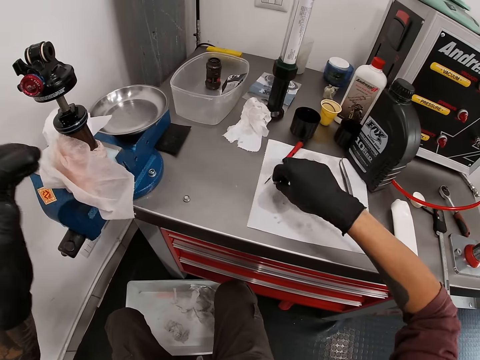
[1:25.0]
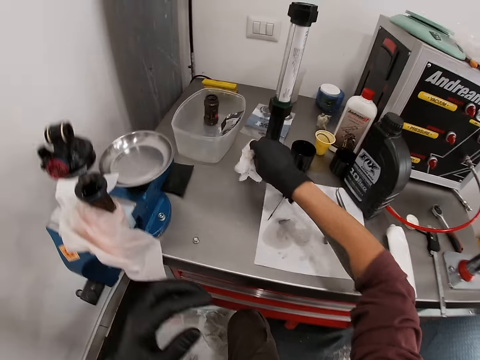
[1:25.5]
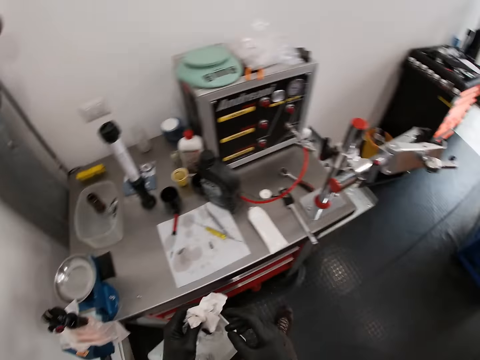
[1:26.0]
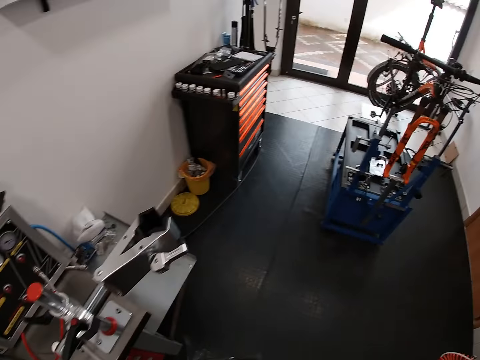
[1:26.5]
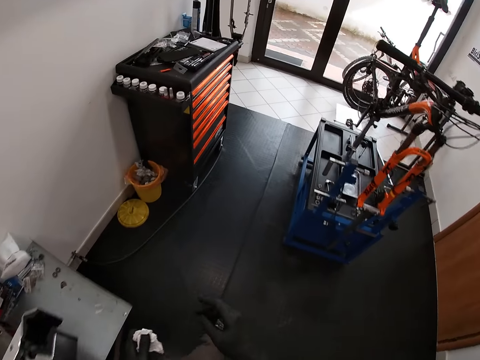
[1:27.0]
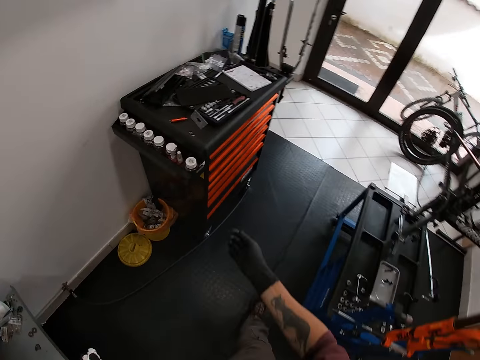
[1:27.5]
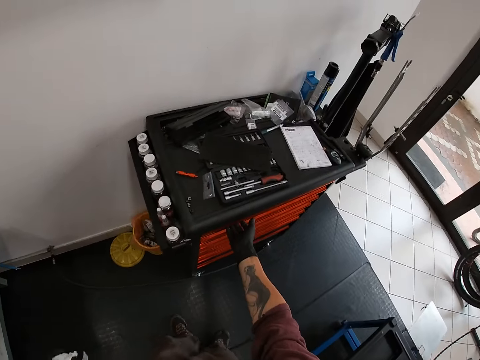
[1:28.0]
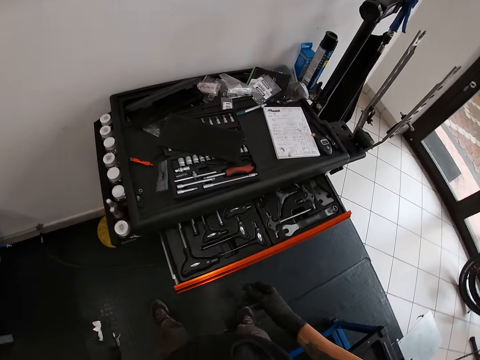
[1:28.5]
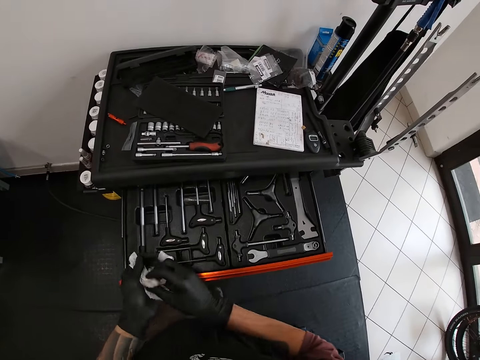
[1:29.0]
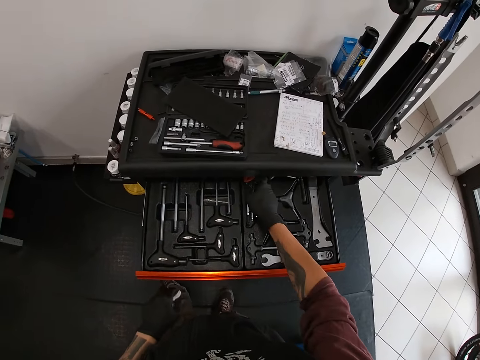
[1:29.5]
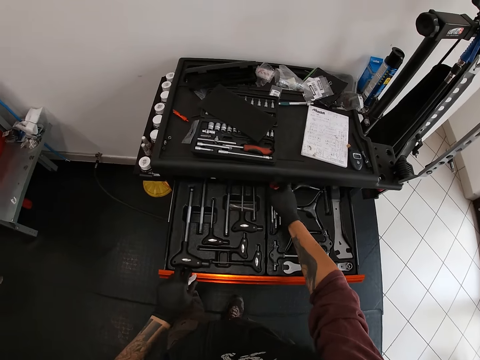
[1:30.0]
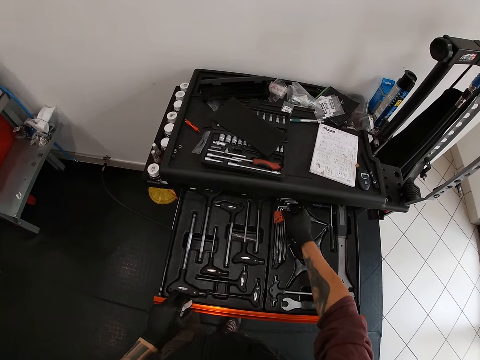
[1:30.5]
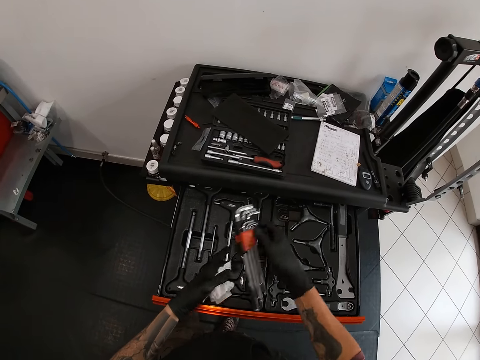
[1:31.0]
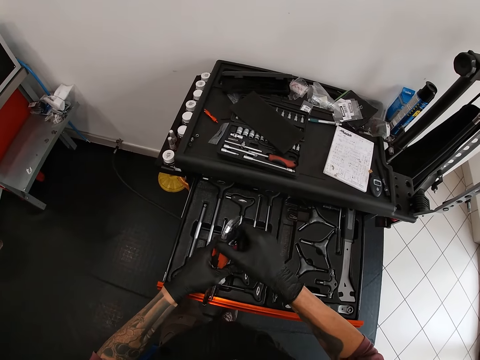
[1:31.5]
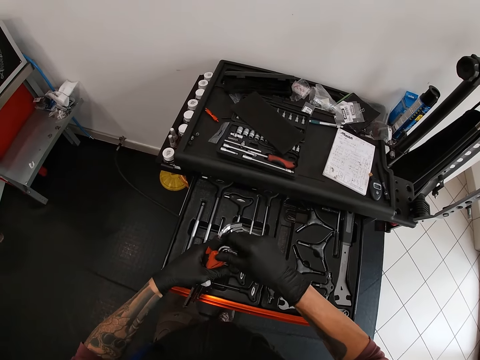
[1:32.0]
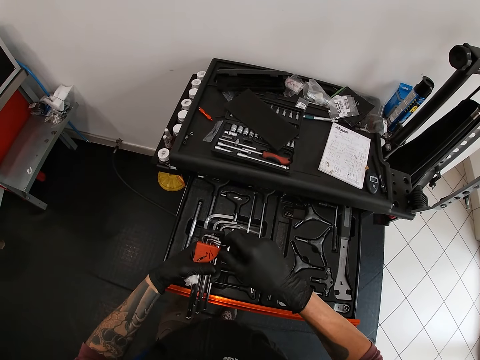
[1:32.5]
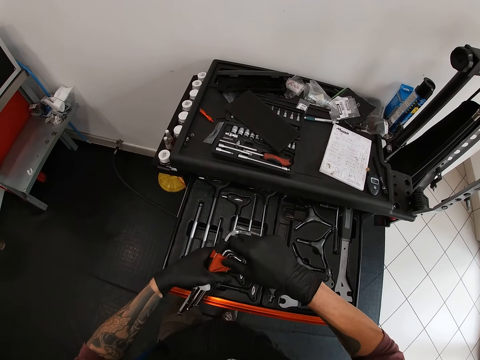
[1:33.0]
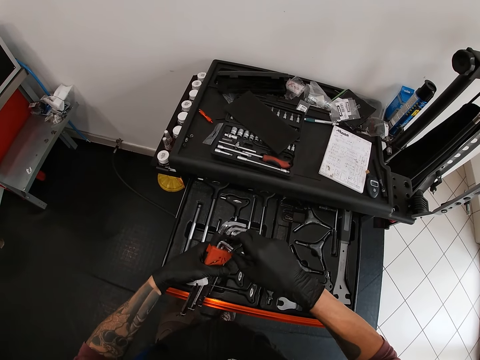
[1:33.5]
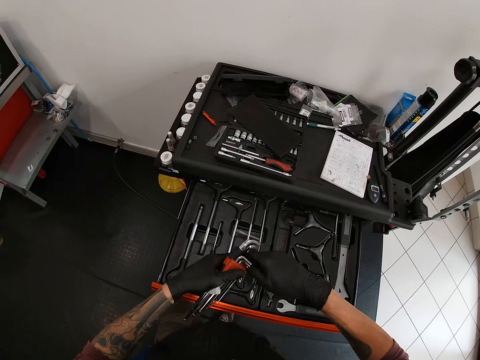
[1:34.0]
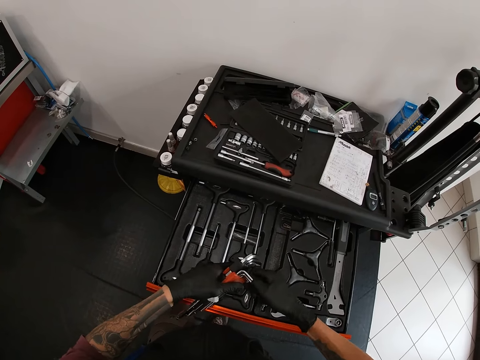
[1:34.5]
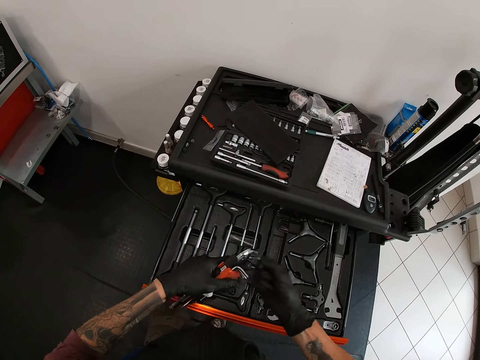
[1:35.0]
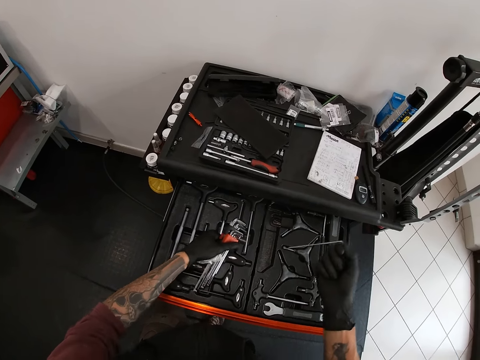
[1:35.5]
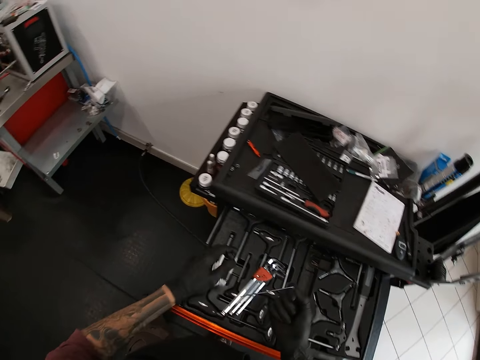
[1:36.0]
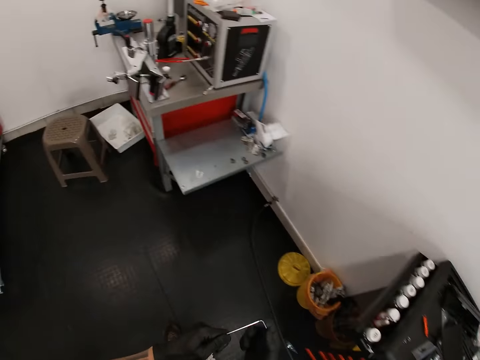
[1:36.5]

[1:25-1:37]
The camera wearer drops the screws on the white paper on the table with his right hand. He picks a nylon or tissue on the table with his right hand. He moves away from the table. He wipes his hands with the tissue. He opens the drawer on a table with his right hand. He takes out a pack of tools from the drawer with his right hand. He removes the wrench metal from something. He retrieves a spanner from the pack of tools with his right hand. He drops the pack of tools into the drawer with his left hand.

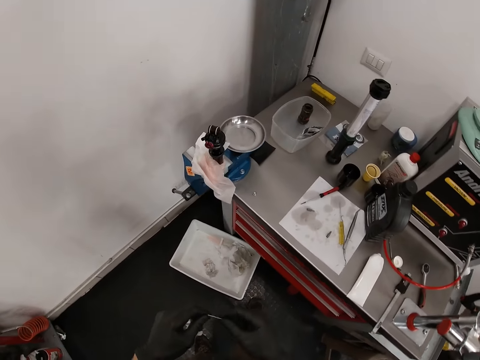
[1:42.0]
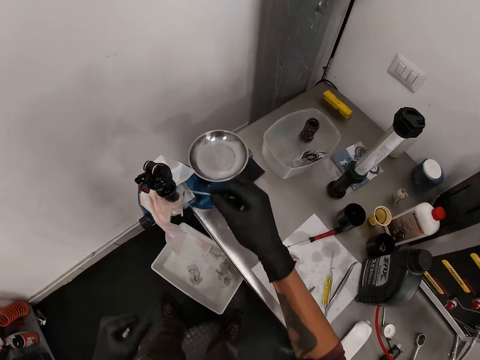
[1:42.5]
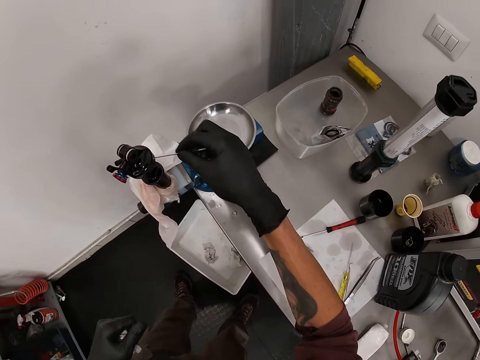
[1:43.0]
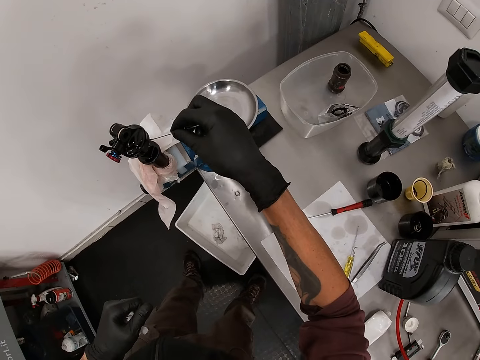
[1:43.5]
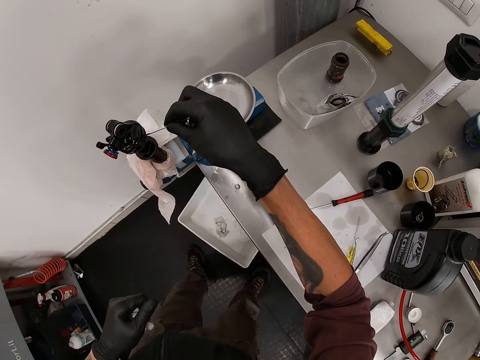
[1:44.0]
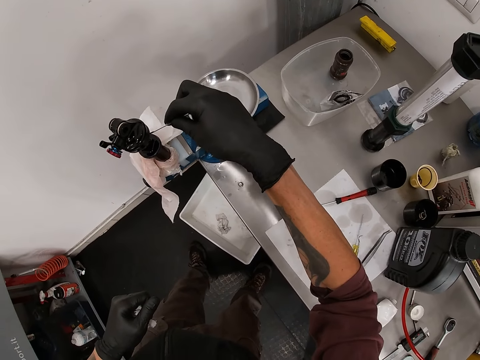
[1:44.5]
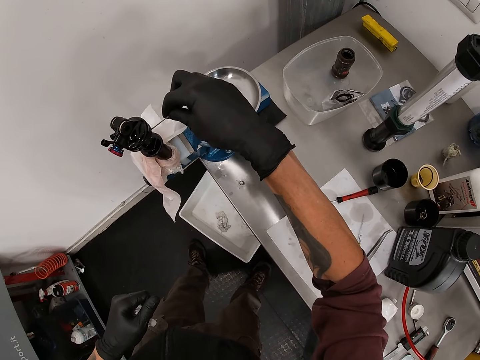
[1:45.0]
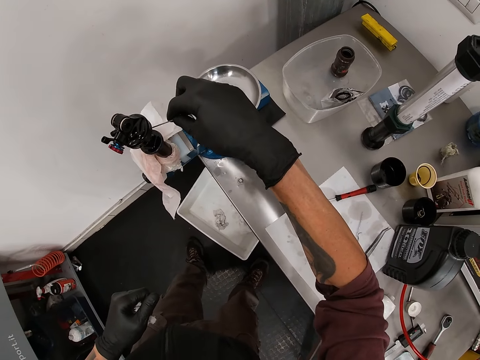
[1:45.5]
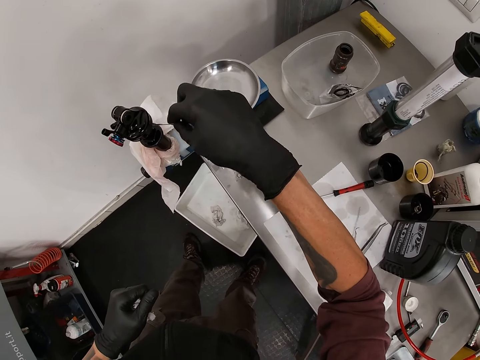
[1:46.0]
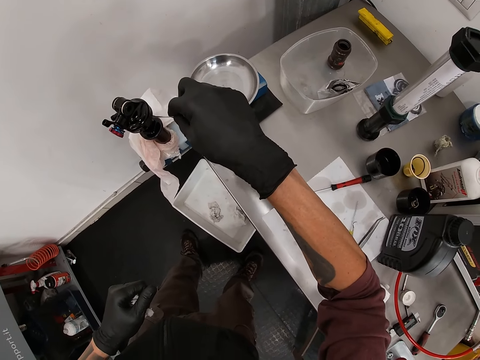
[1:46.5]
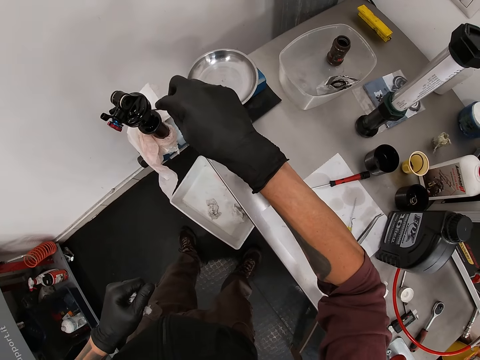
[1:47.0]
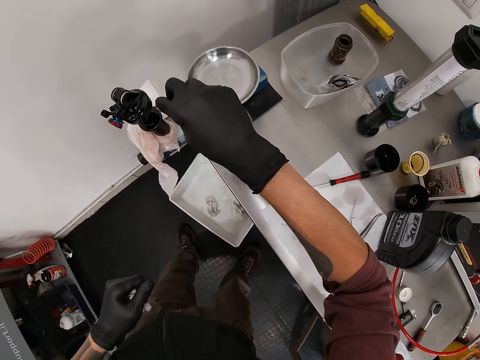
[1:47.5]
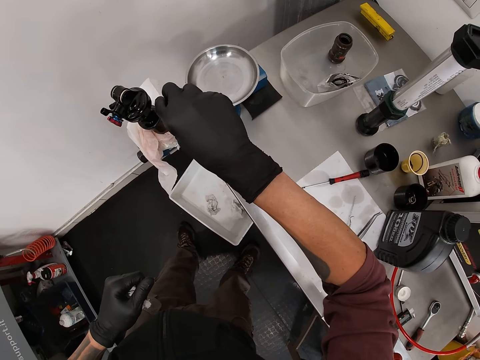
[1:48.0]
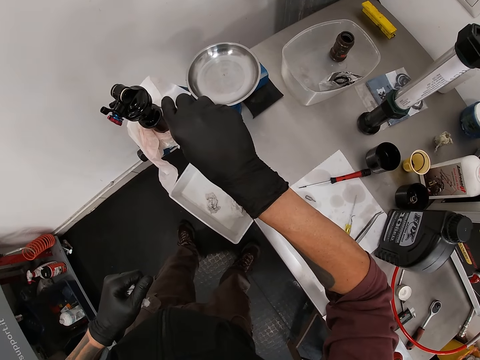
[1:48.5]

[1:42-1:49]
The camera wearer inserts the spanner into the axle with his right hand. He fixes something with a metal rod.

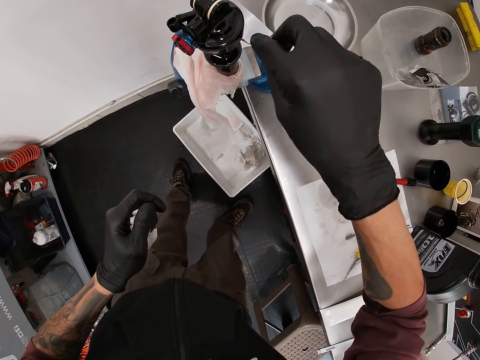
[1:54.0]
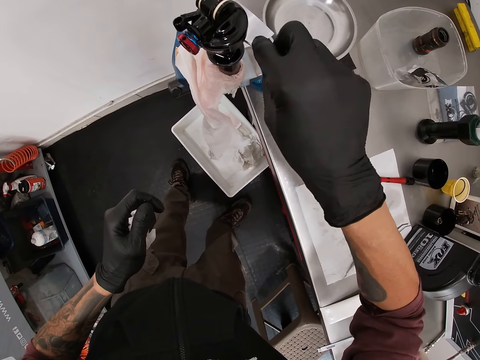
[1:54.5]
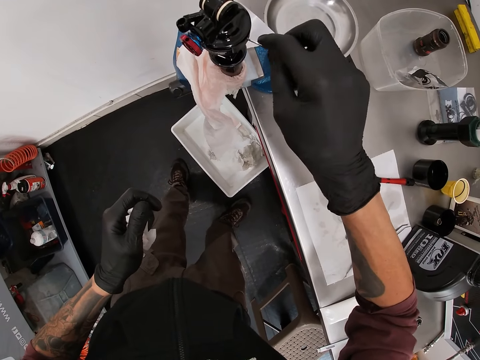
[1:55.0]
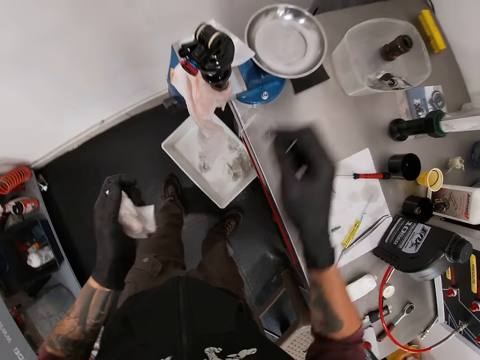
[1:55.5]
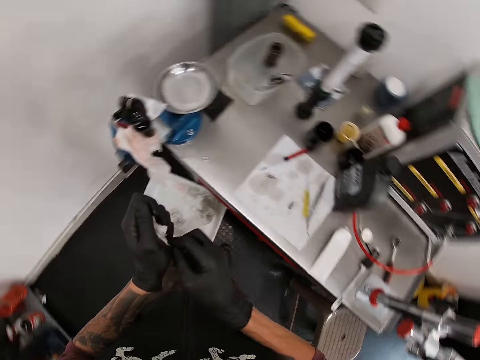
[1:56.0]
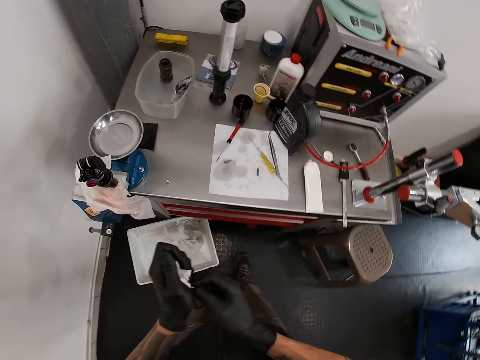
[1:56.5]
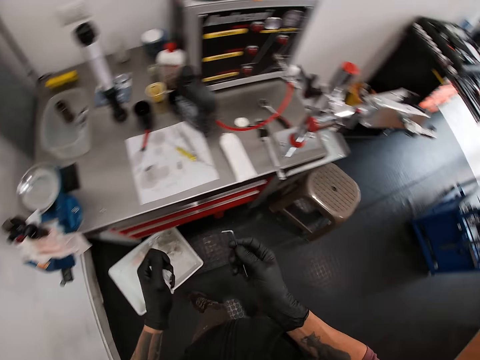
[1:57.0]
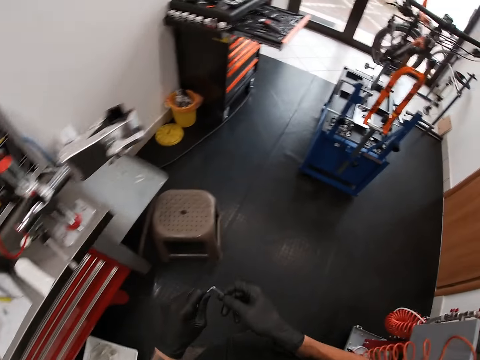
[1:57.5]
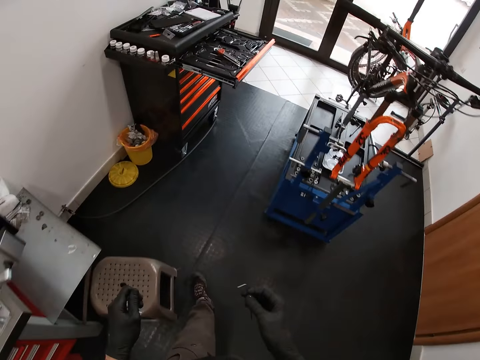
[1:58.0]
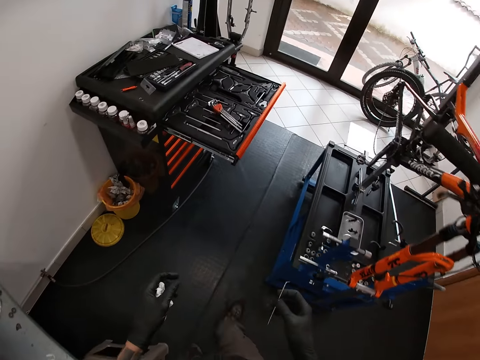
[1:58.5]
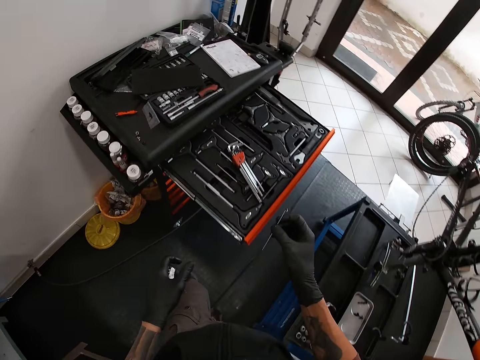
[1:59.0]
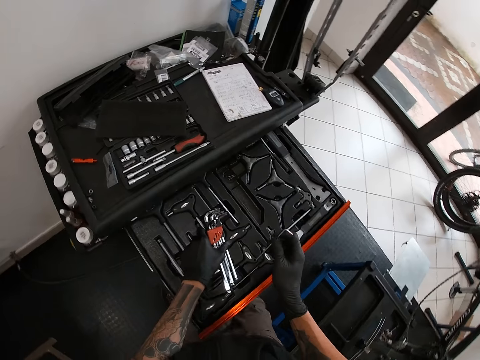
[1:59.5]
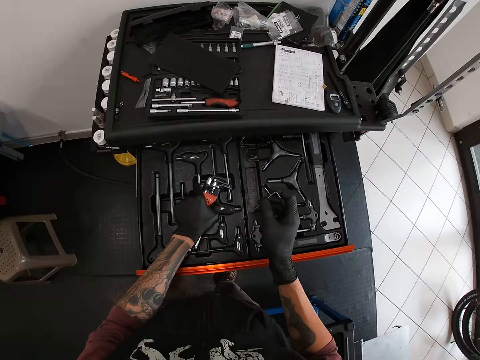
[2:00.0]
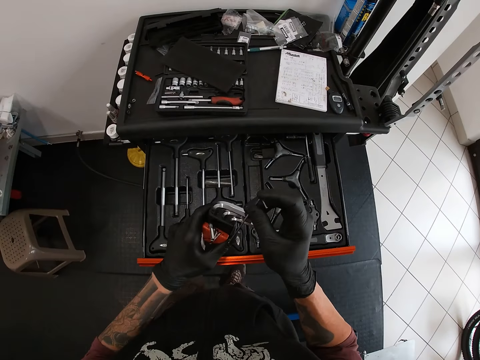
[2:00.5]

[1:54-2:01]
The camera wearer cleans the spanner with the nylon in his left hand. He takes the pack of tools in the drawer with his left hand. He inserts the spanner into the pack of tools with his right hand.
